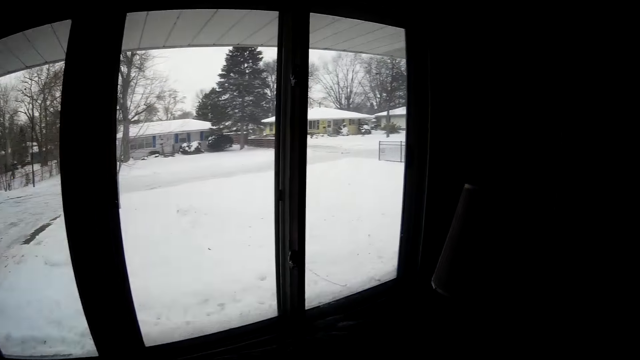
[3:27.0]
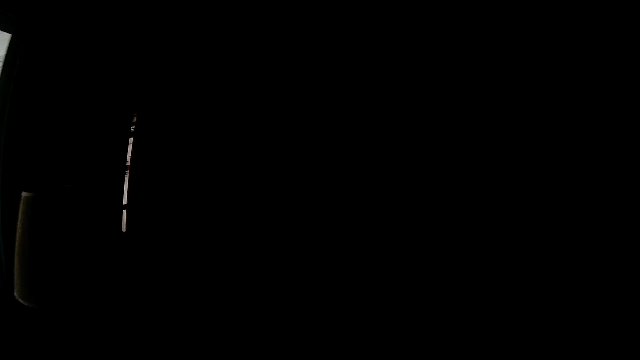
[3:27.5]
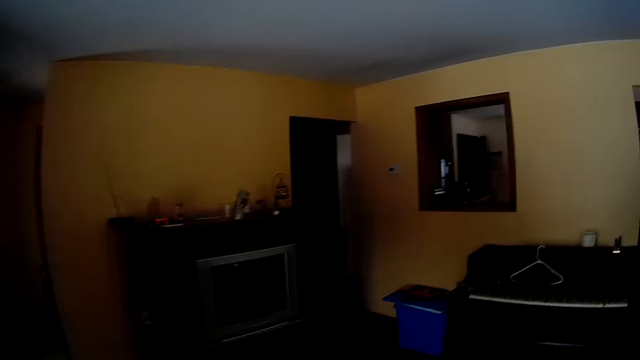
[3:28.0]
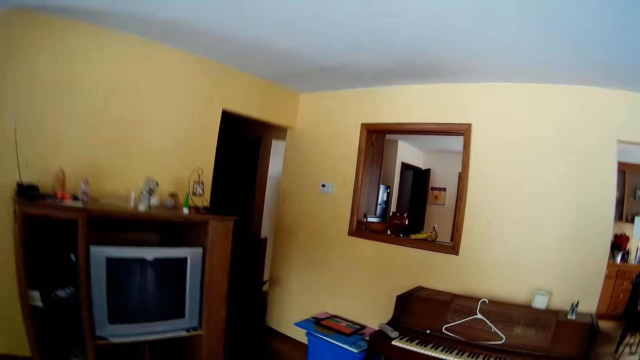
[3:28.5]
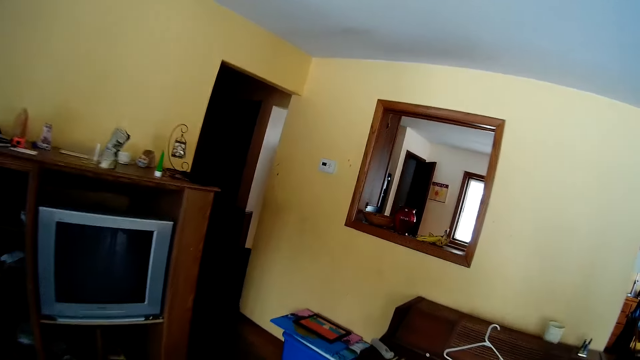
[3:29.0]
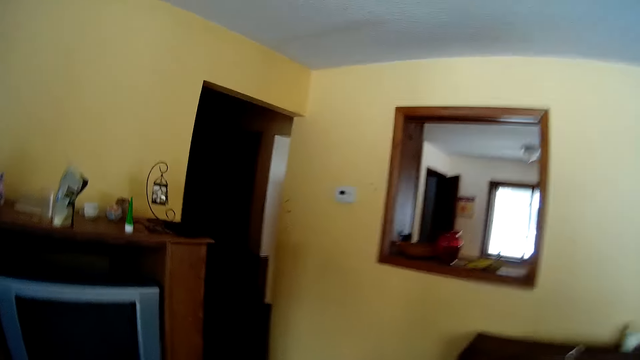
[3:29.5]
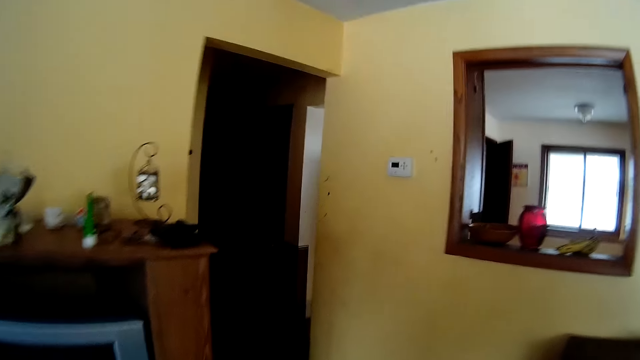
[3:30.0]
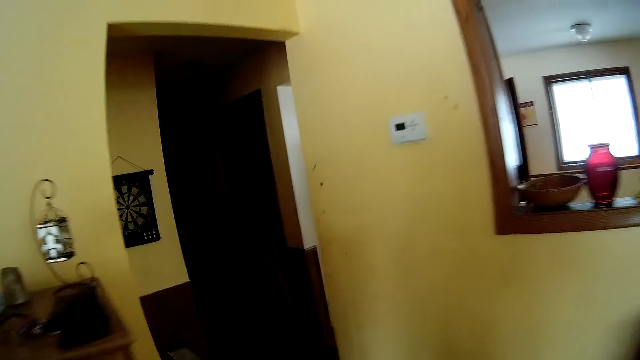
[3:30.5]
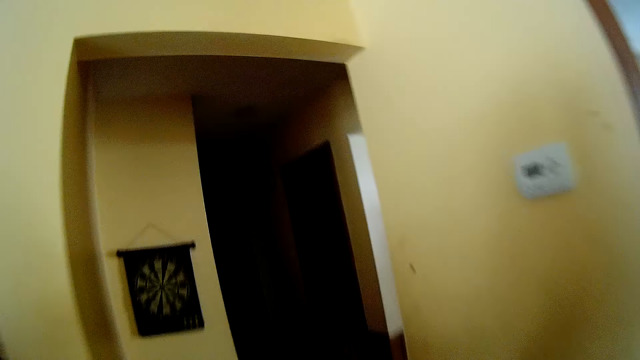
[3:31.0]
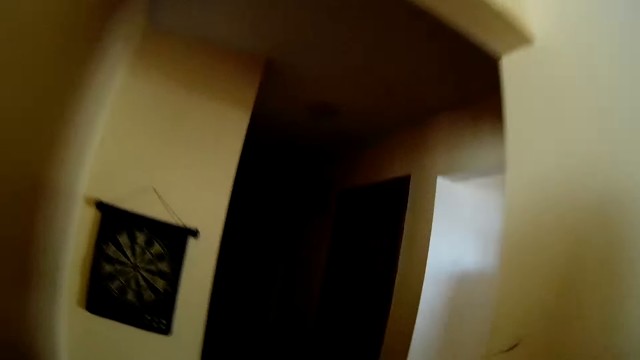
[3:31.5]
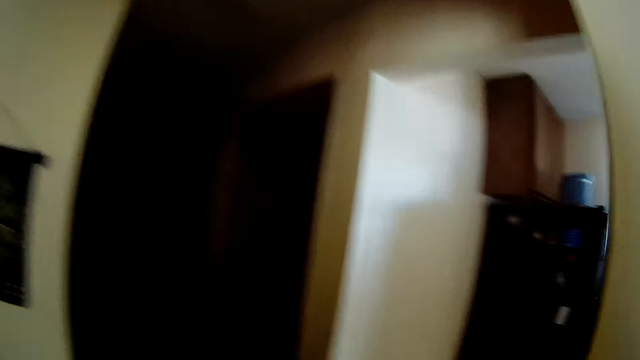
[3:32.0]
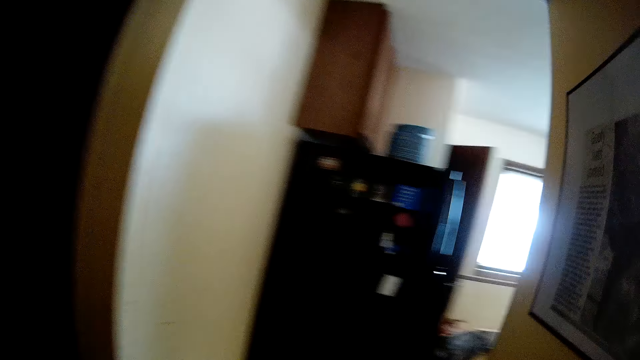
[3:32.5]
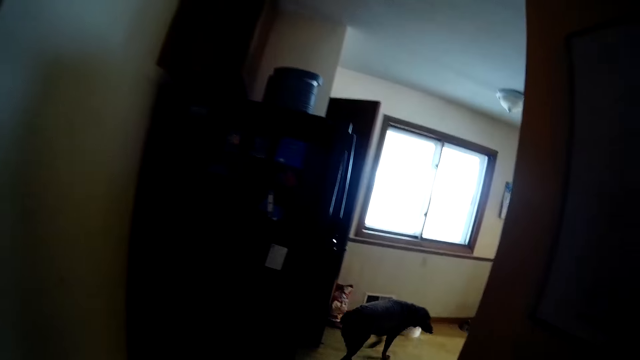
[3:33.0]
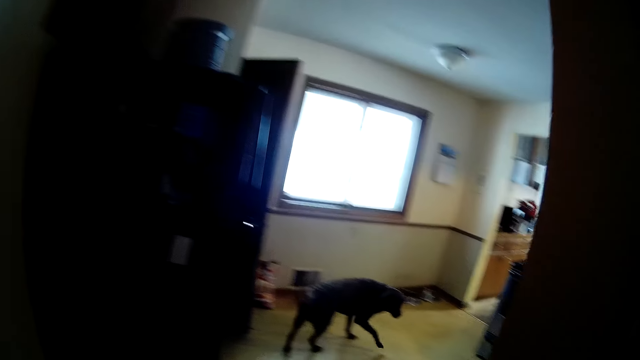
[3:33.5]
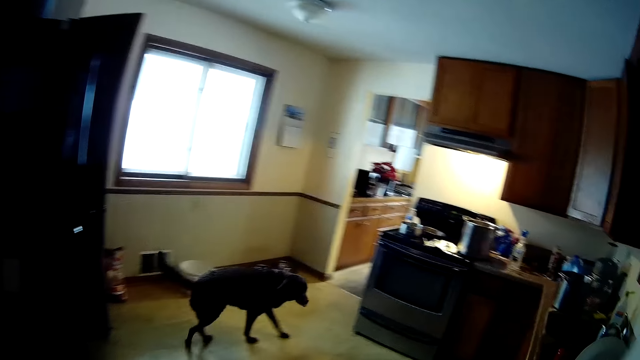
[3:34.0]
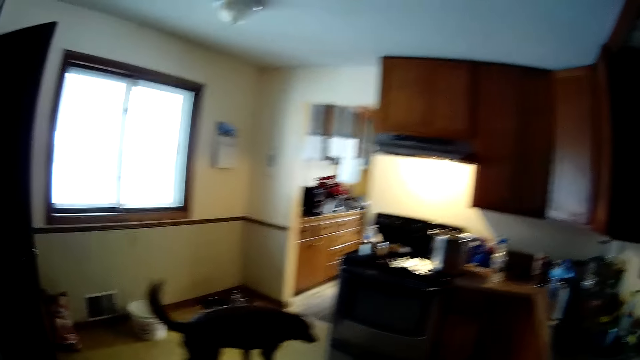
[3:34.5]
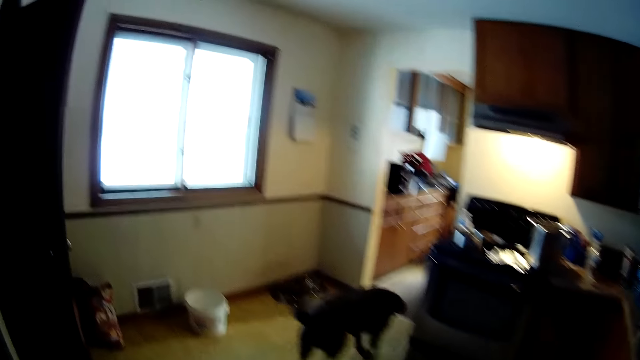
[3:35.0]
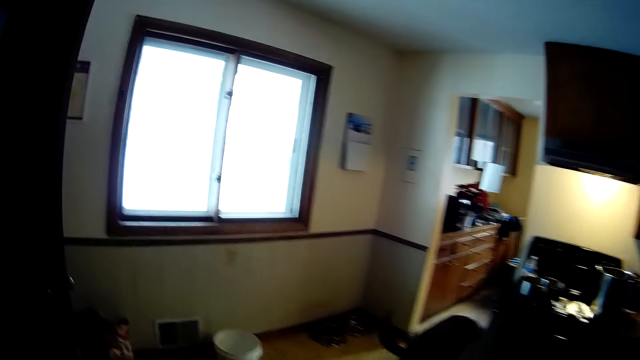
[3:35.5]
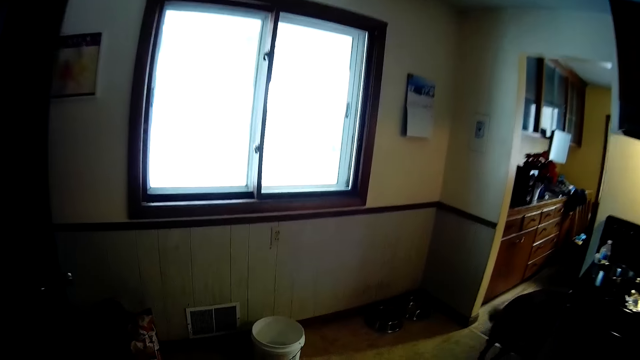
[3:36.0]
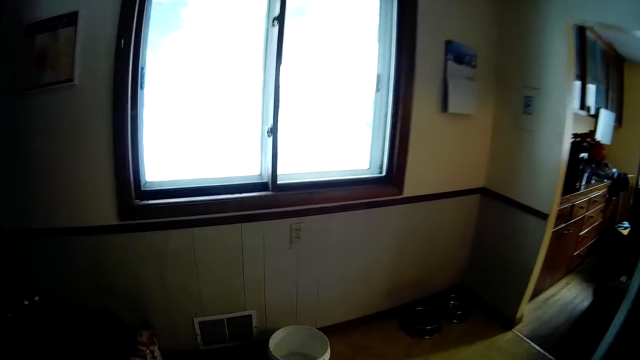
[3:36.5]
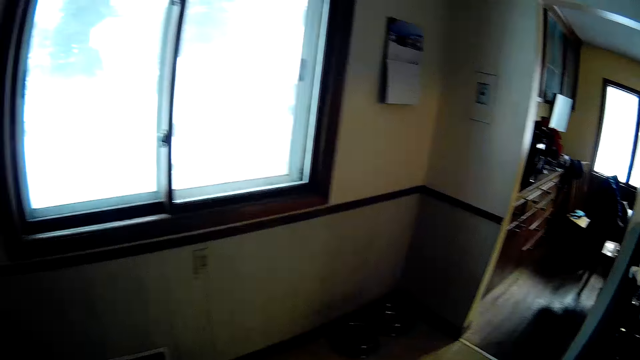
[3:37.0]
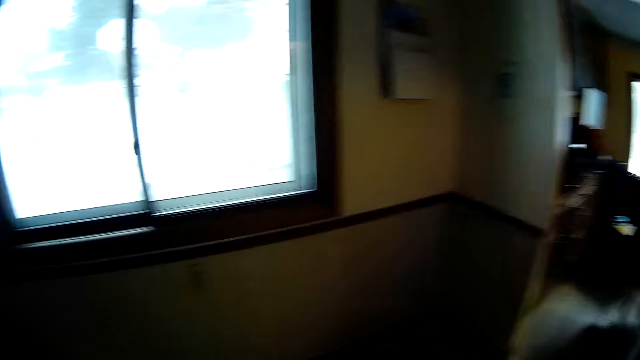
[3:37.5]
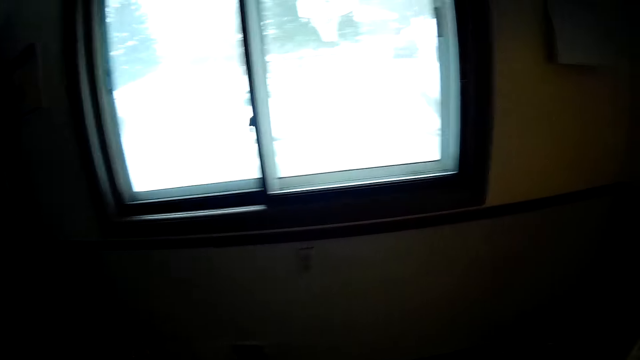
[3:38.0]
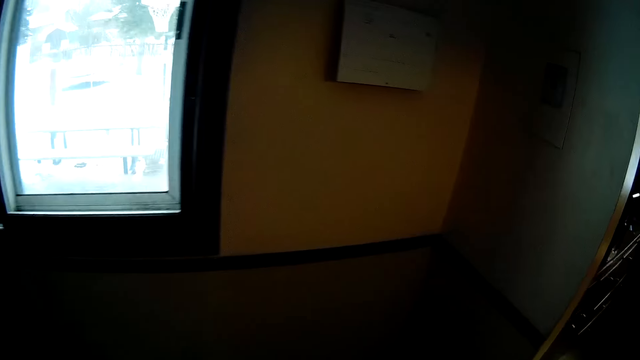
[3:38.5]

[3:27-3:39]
The camera wearer looks around the house and moves around the house.

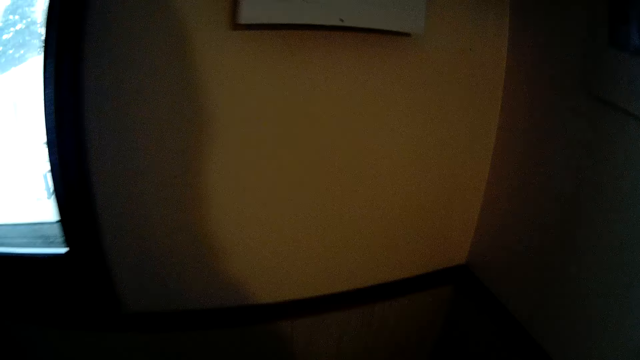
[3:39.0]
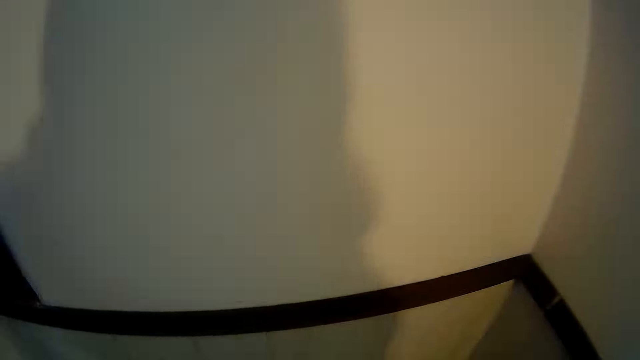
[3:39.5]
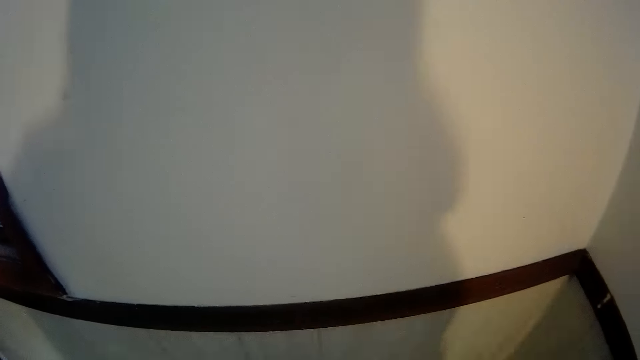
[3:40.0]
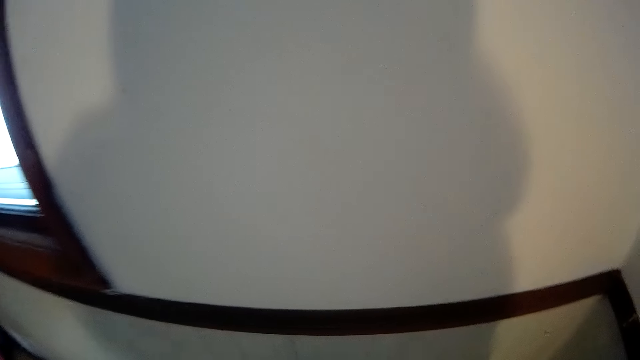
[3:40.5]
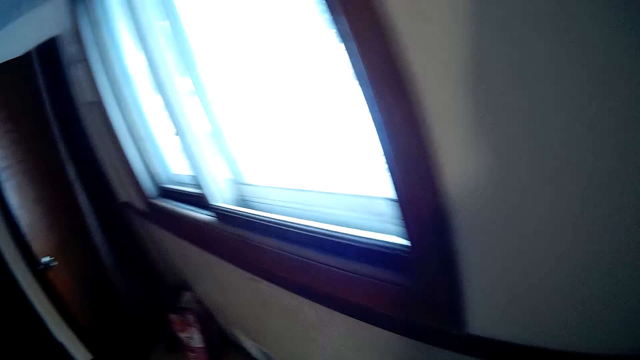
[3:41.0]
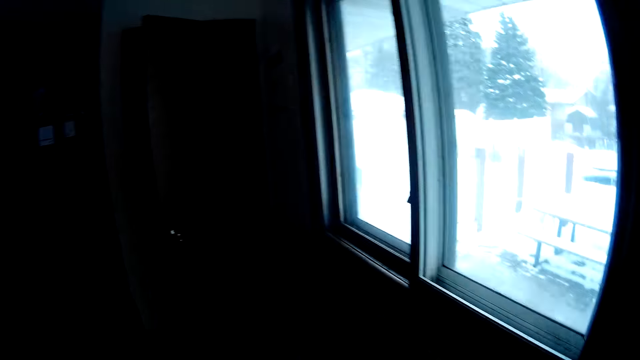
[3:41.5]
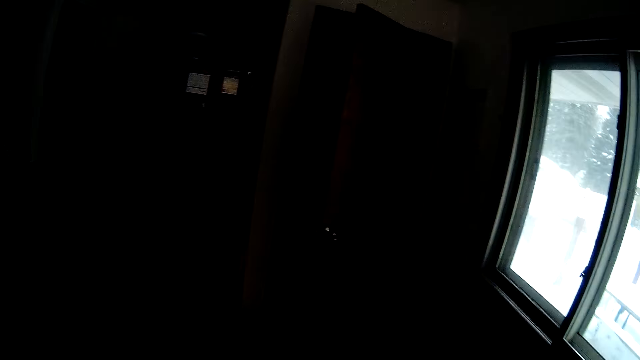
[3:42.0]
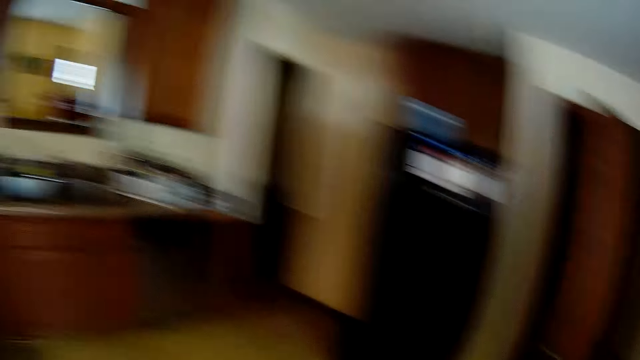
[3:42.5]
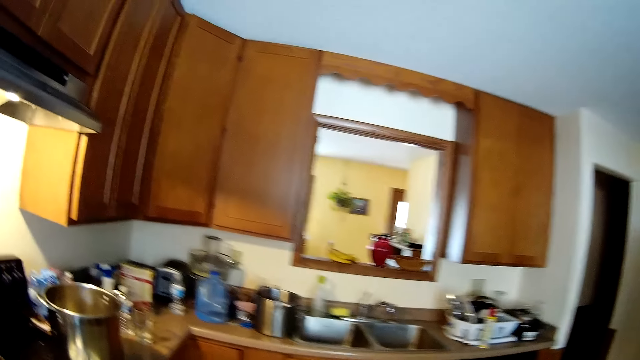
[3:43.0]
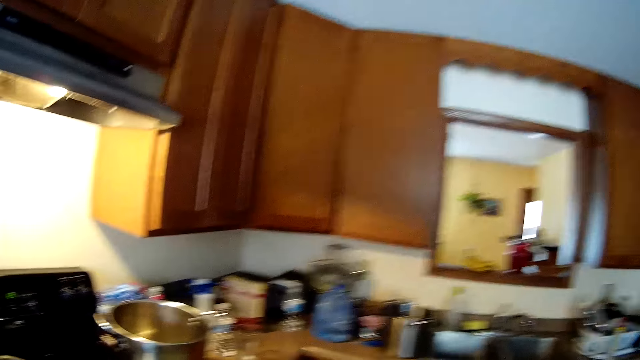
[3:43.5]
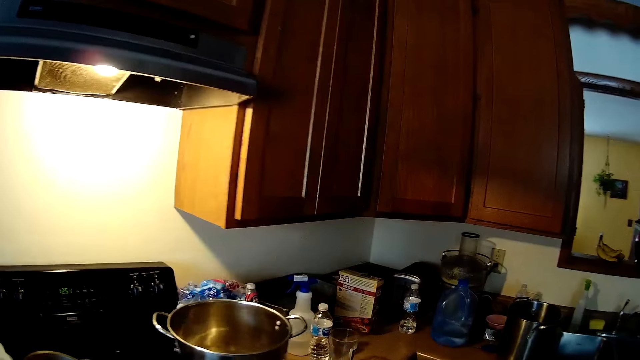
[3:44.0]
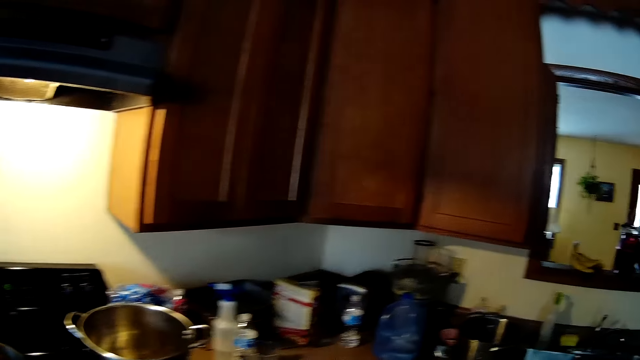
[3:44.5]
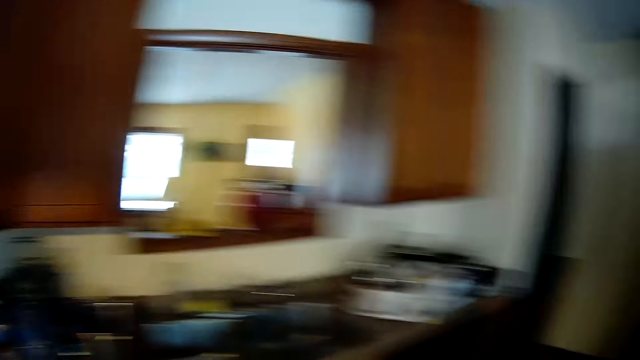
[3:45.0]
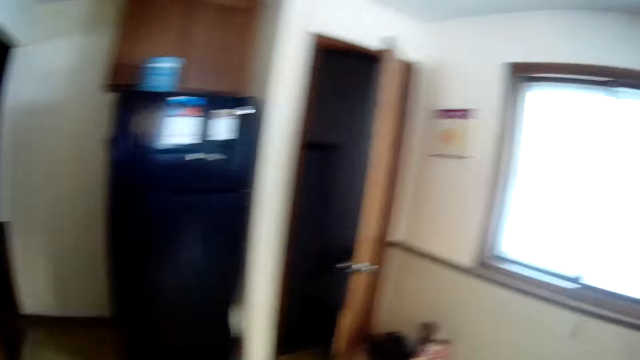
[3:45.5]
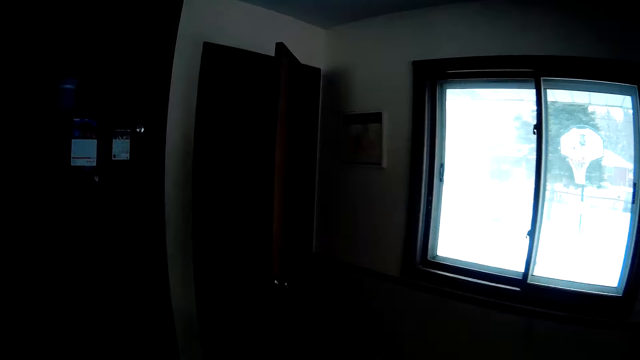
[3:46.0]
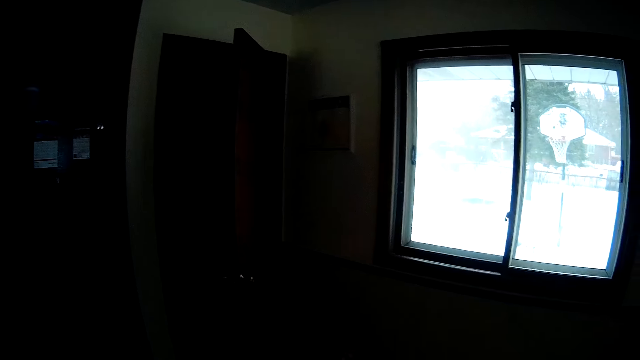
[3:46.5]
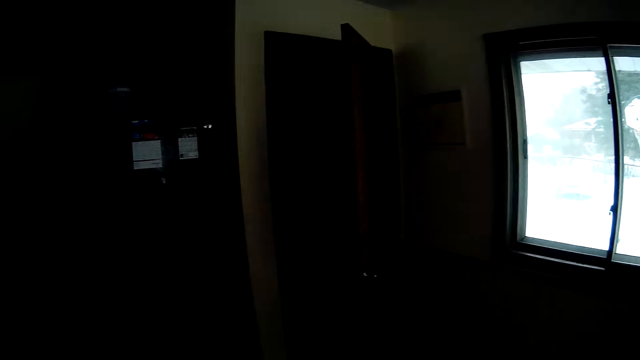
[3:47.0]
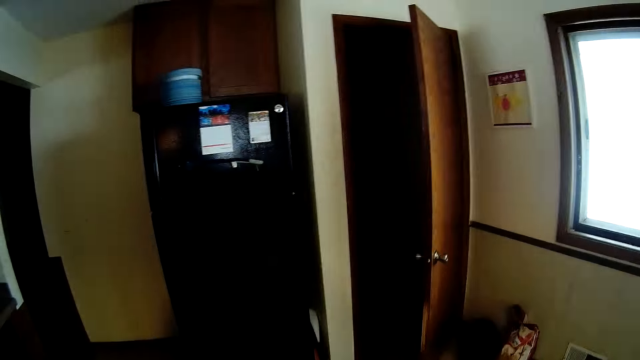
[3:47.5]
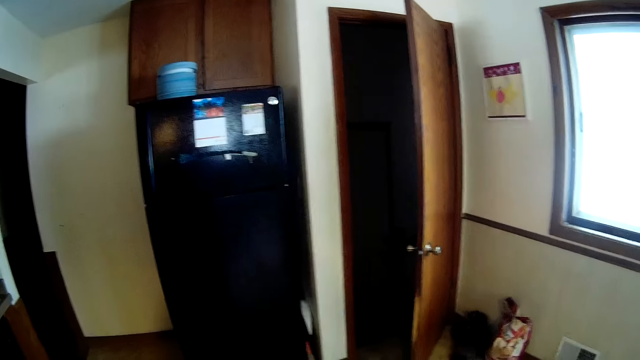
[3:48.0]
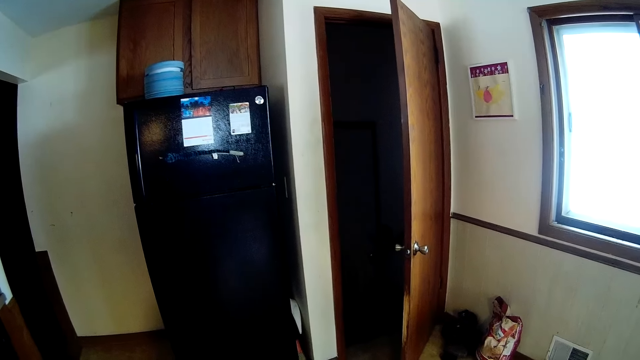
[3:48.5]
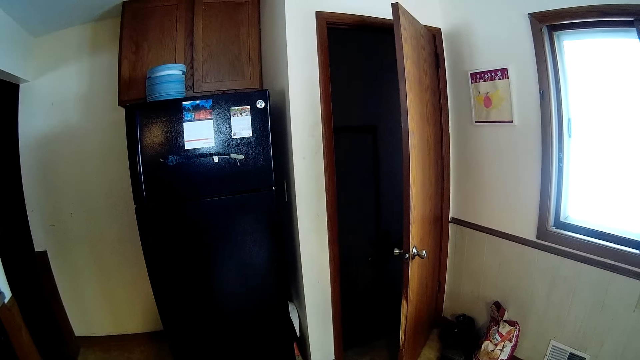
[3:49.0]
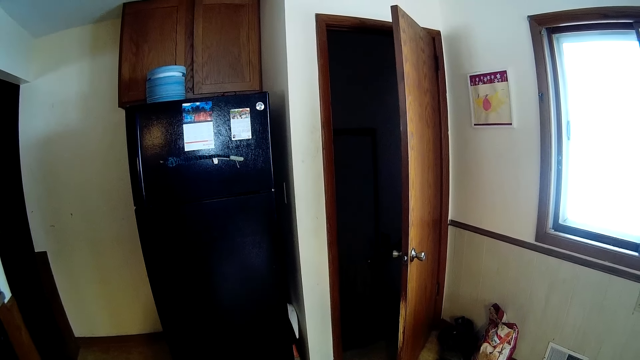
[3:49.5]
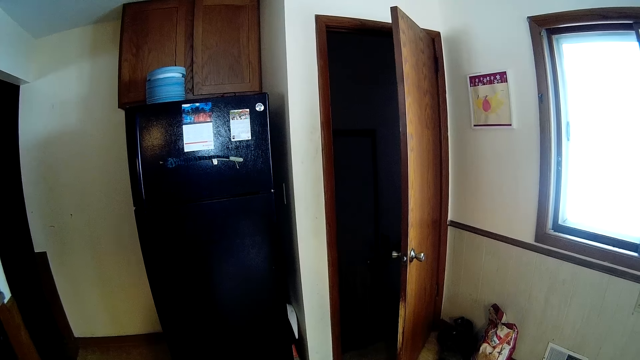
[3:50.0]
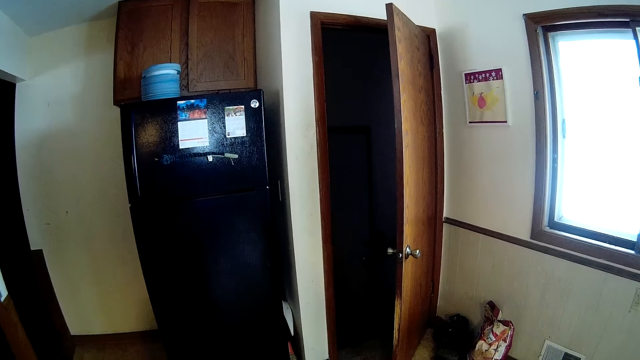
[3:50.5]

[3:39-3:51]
The camera wearer looks at the fridge.
